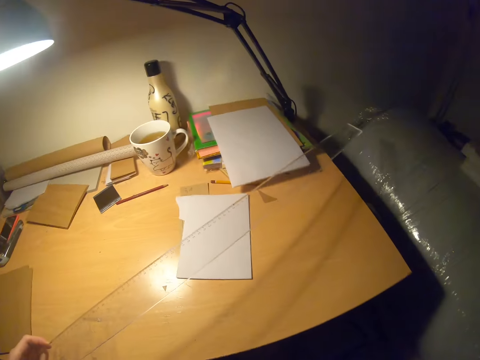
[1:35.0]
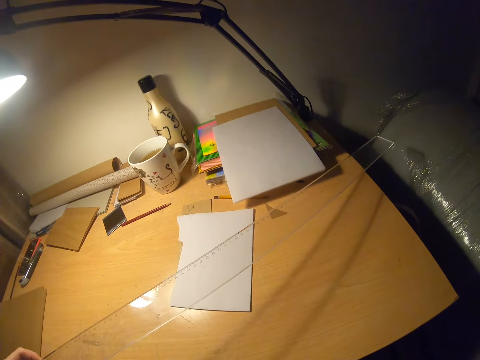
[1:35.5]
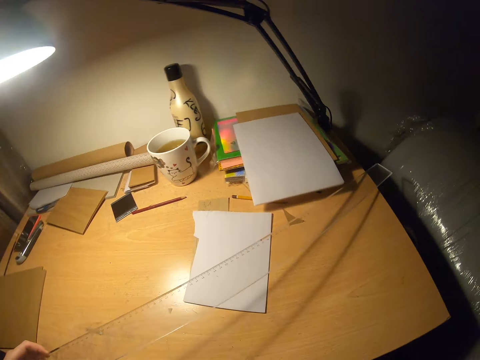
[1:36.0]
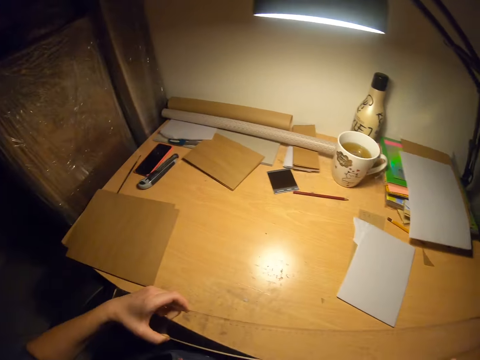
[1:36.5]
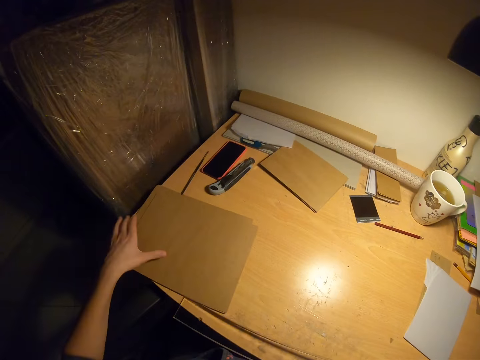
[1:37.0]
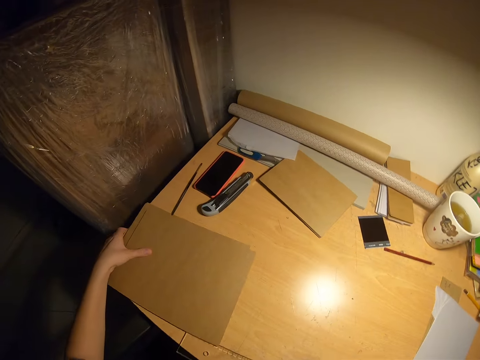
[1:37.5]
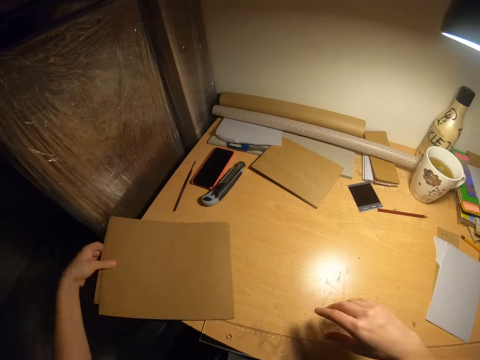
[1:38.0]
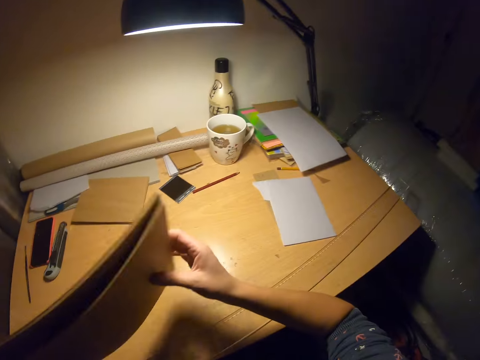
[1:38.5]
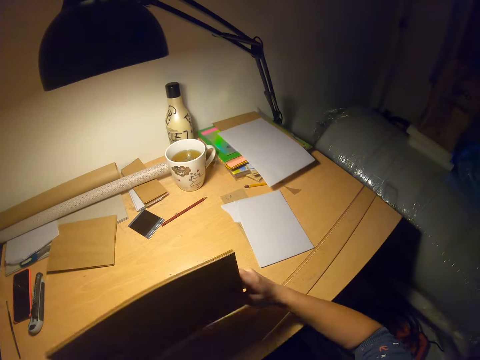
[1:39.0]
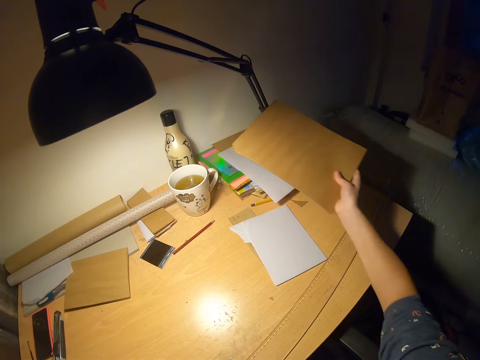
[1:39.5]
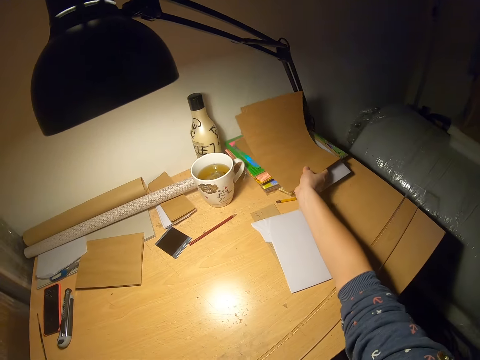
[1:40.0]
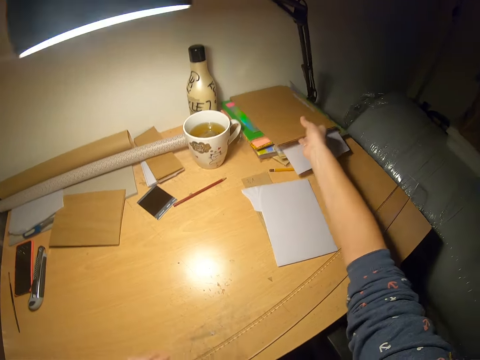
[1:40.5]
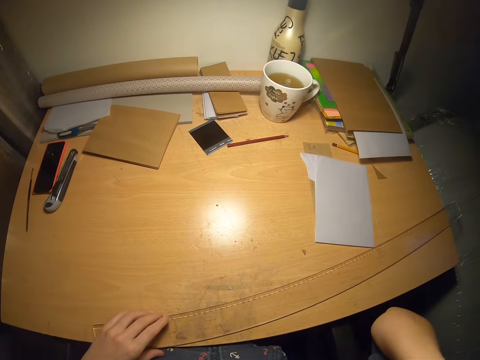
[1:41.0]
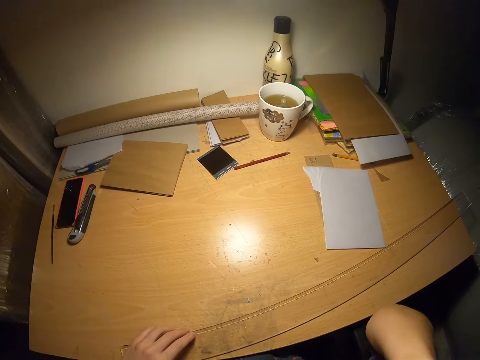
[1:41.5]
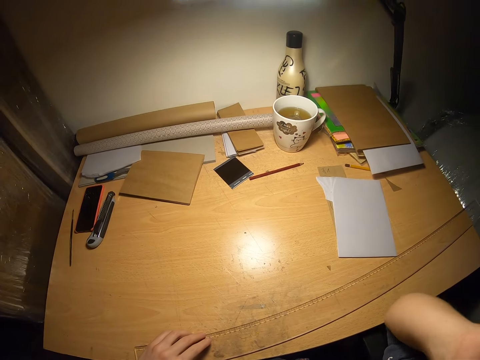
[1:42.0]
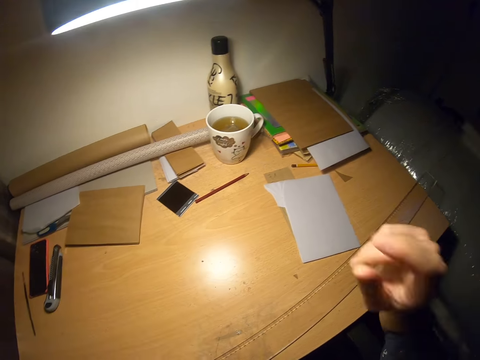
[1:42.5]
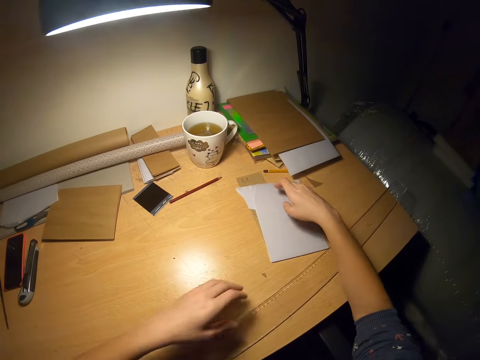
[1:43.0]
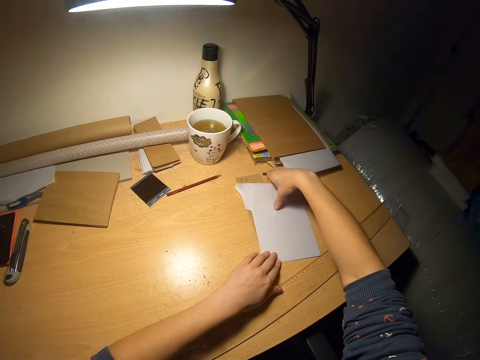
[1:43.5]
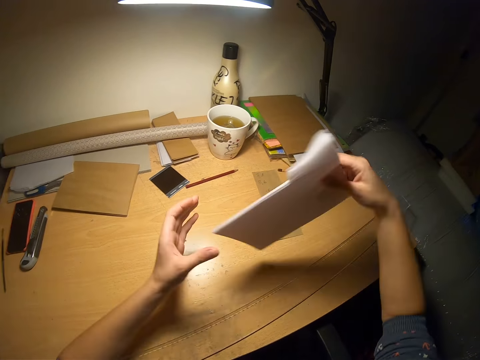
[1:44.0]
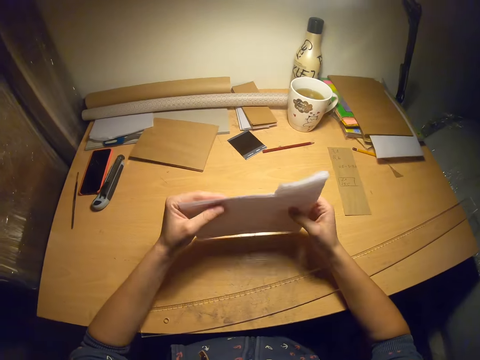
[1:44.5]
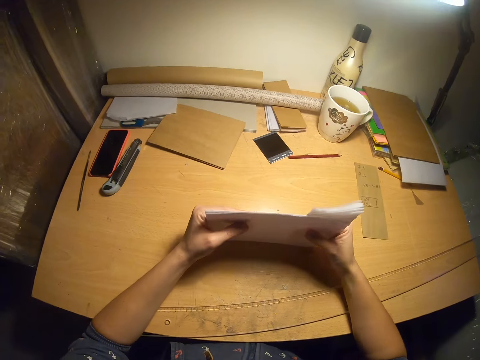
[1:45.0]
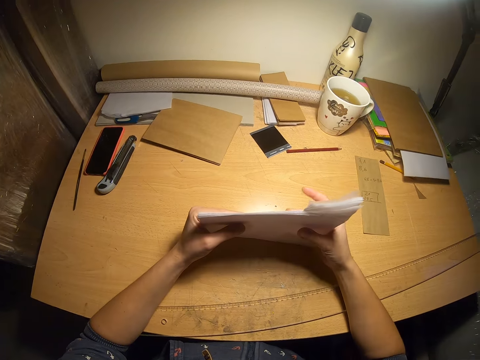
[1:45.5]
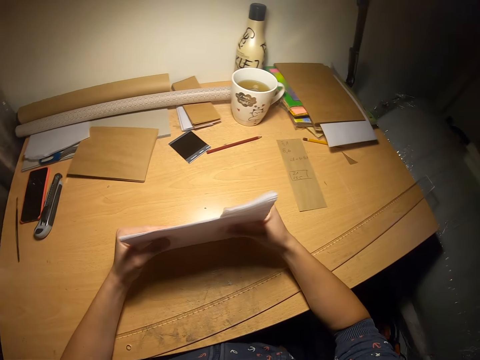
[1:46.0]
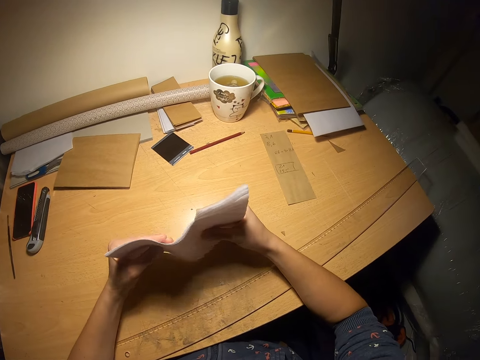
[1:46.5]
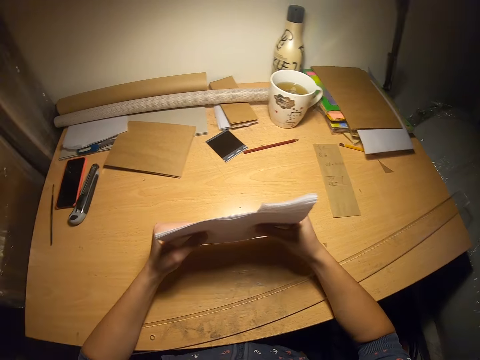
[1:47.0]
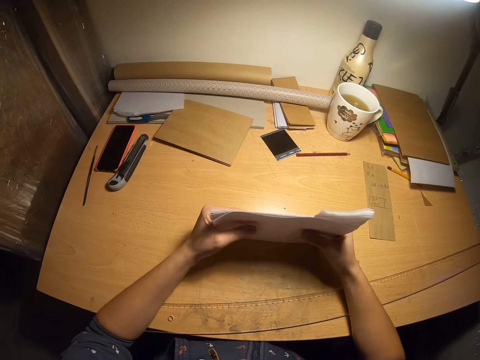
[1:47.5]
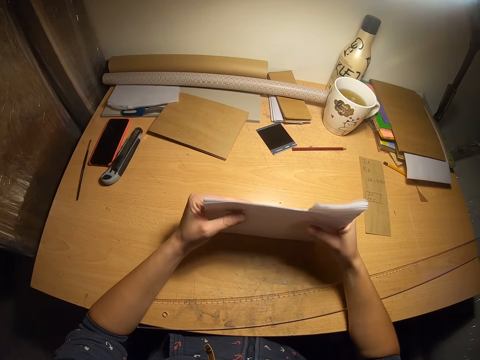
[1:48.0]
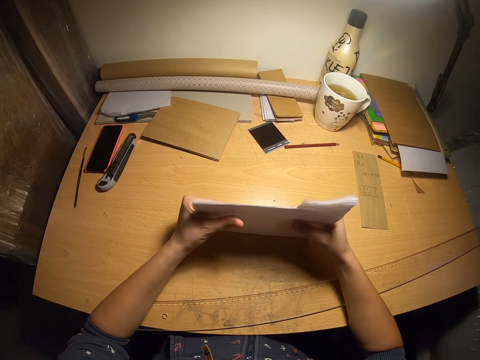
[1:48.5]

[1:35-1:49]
The camera wearer drops the paper cutter on the ground. He drops the ruler on the table. He picks up a cardboard. He arranges the cardboard with both hands on the table. He drops the cardboard at the far end of the table. He touches his face. He puts the camera into focus. He picks up the pieces of paper from the table. He arranges the papers with both hands on the table.

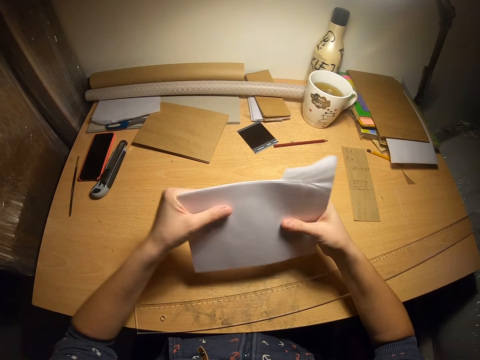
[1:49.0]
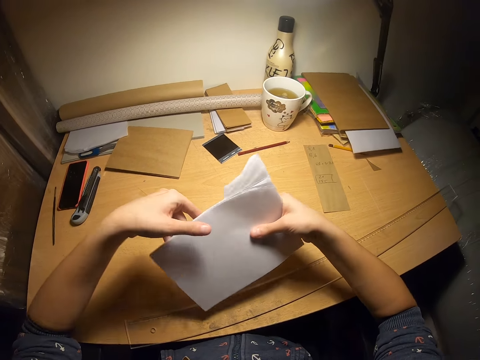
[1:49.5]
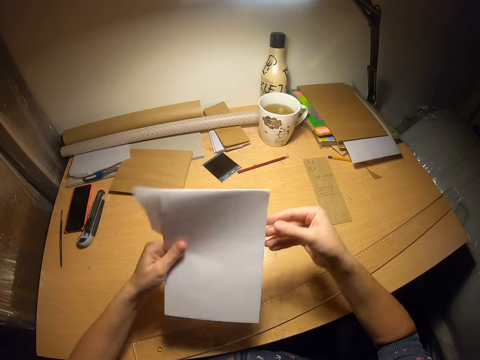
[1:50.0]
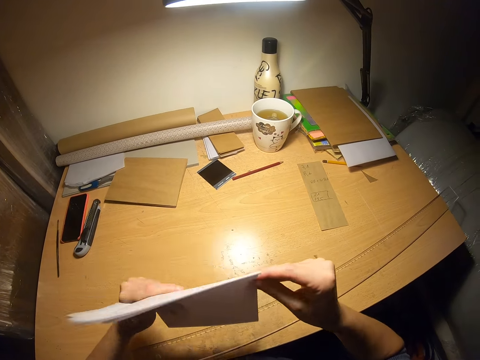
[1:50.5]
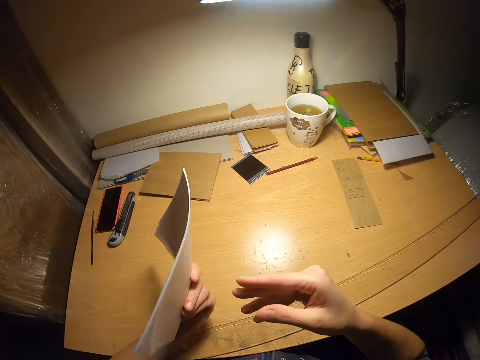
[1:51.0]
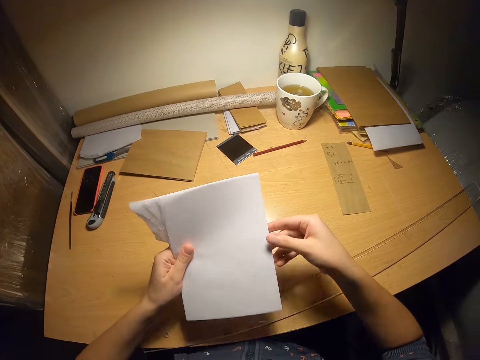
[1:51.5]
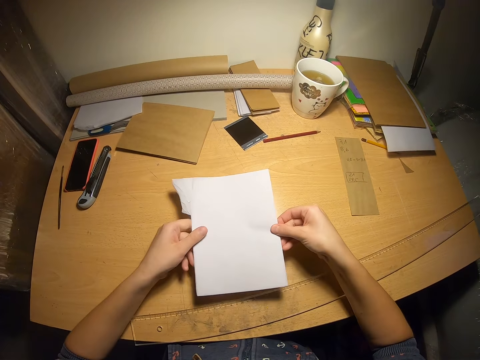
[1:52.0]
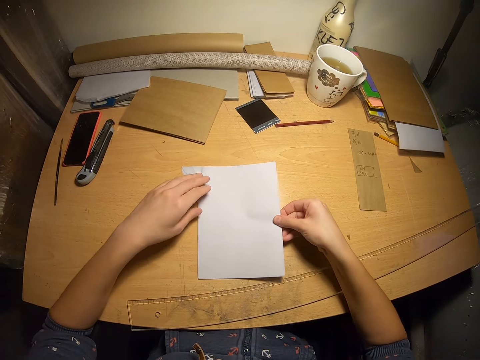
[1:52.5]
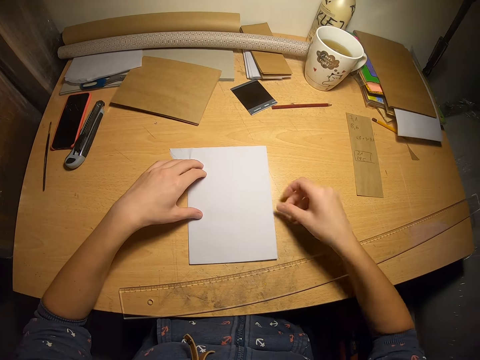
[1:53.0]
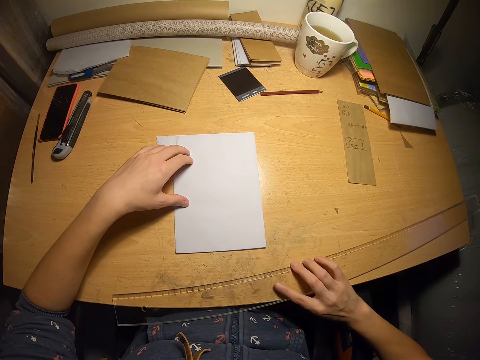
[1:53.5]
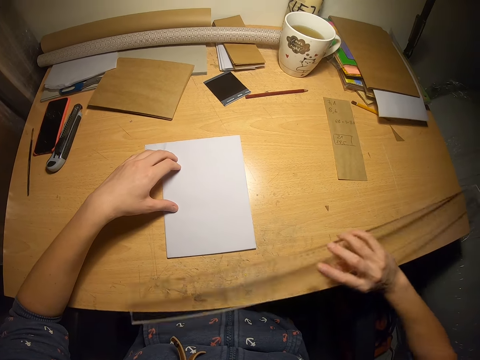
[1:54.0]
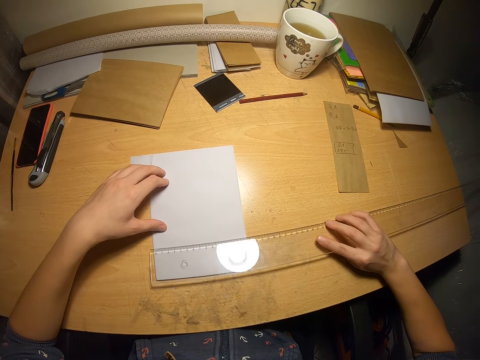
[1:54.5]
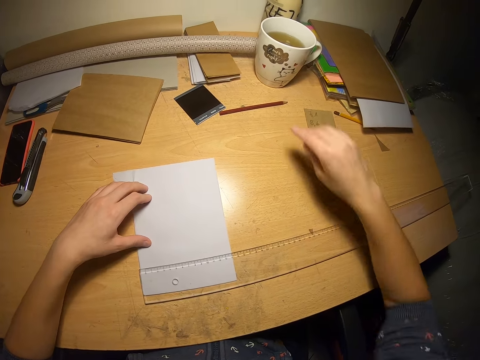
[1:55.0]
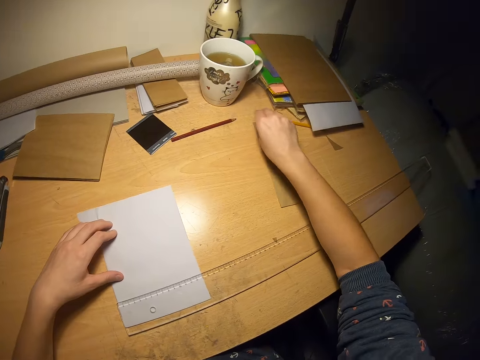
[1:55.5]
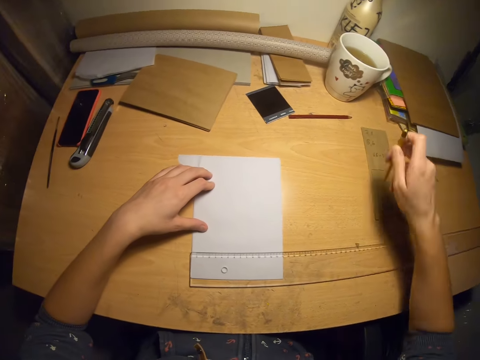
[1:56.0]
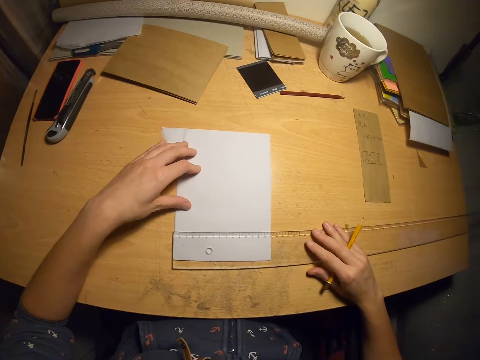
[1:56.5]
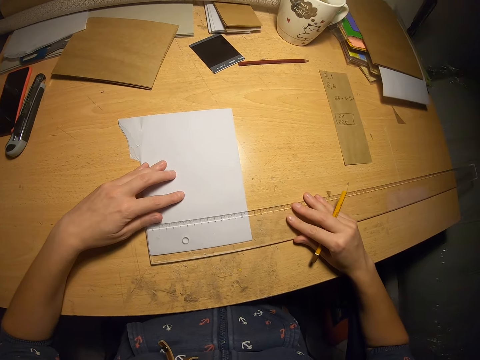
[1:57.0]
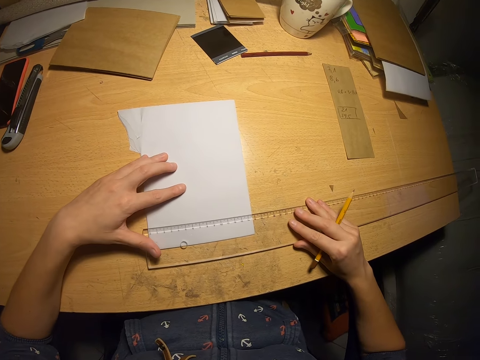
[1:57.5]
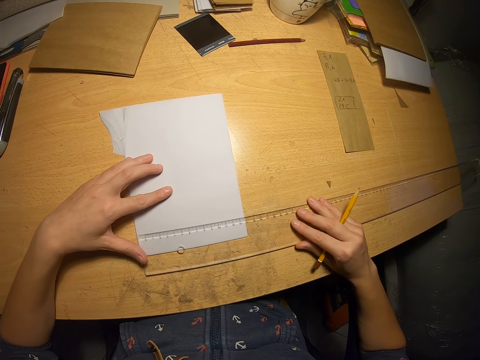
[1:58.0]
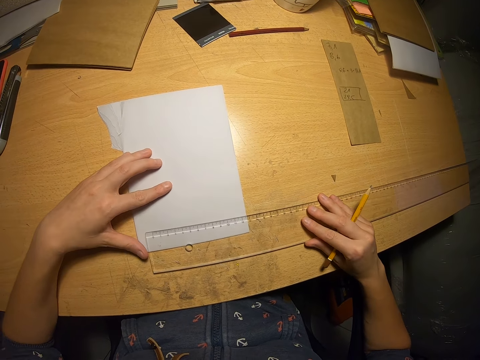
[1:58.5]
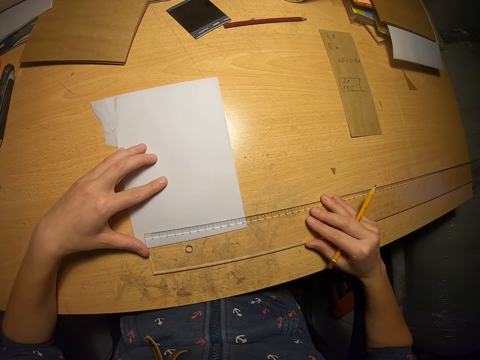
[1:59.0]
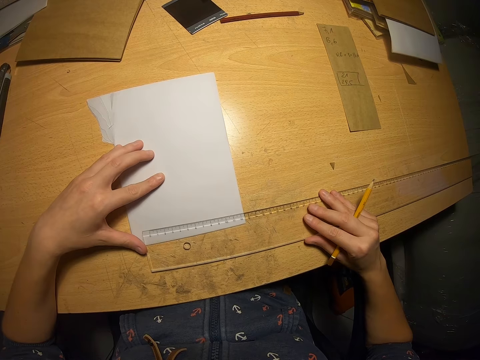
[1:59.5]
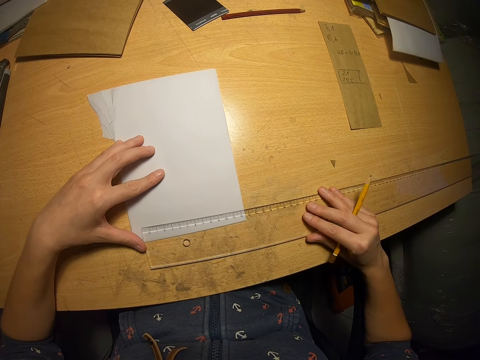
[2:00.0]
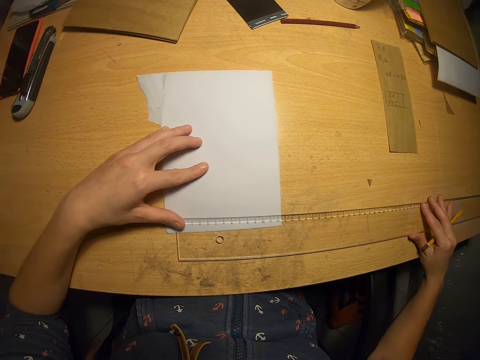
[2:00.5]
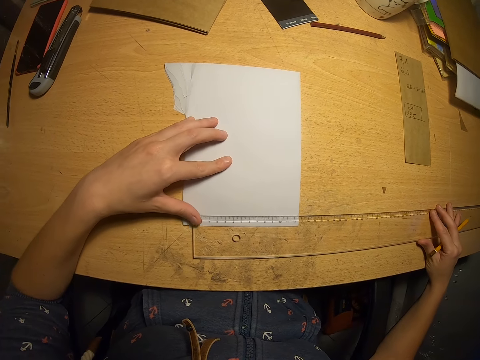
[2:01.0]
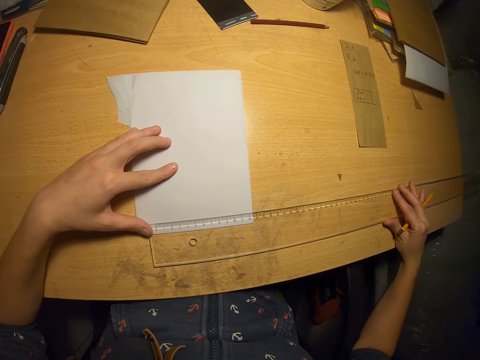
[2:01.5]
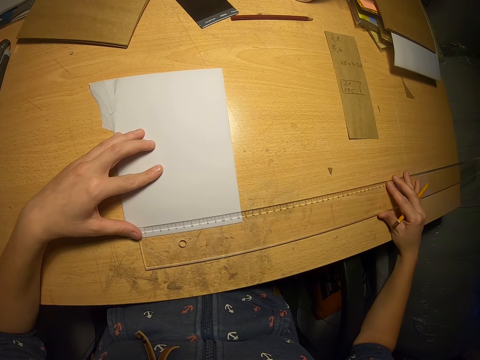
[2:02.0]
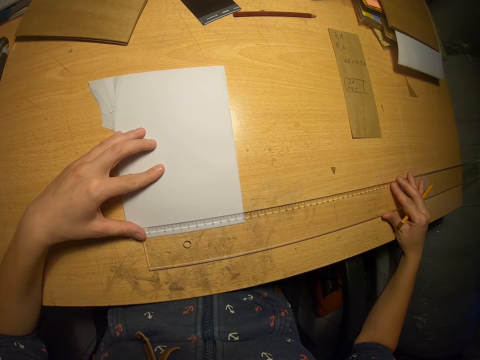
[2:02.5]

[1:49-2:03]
The camera wearer looks over the papers. They drop the papers on the table. They pick up a ruler on the table and measure the papers with the ruler. They drop the ruler on the papers. They pick up a pencil from the table. They measure the papers with the ruler. They pull the ruler over the papers.
